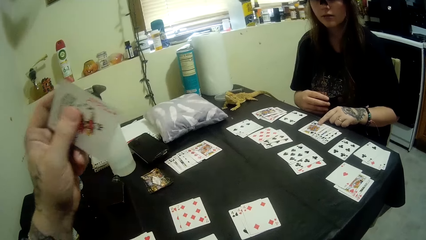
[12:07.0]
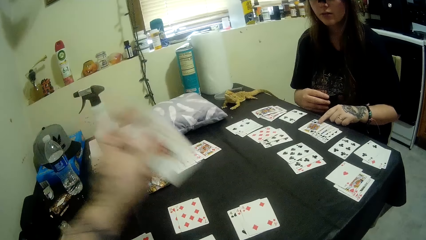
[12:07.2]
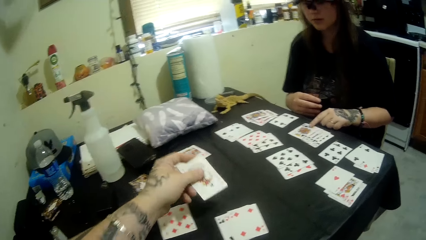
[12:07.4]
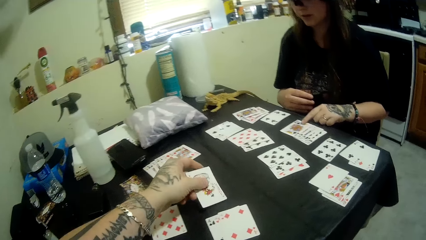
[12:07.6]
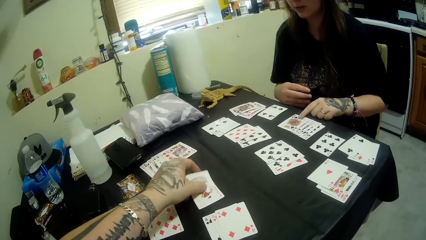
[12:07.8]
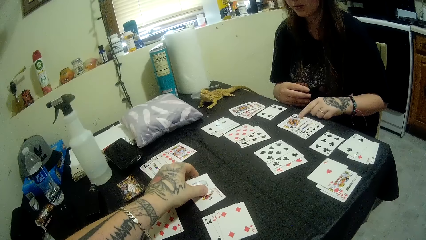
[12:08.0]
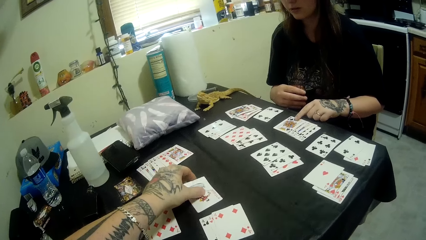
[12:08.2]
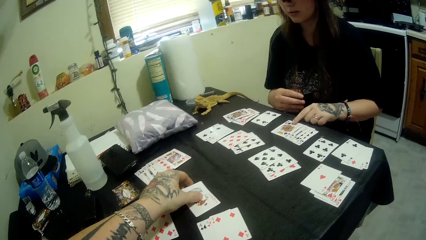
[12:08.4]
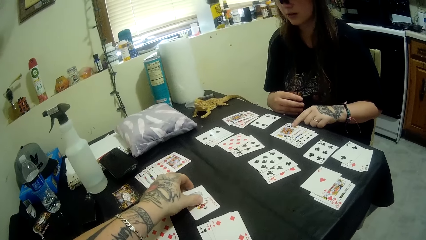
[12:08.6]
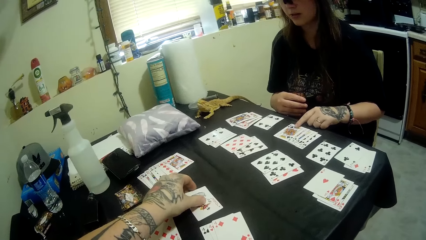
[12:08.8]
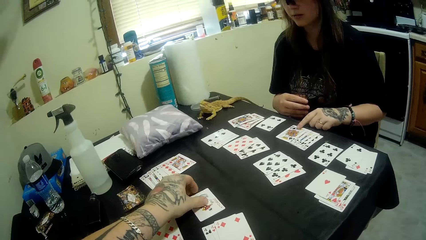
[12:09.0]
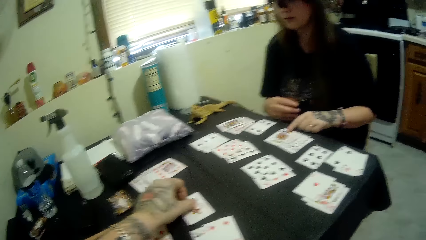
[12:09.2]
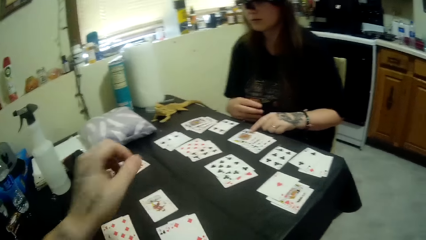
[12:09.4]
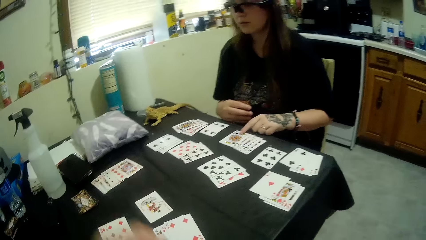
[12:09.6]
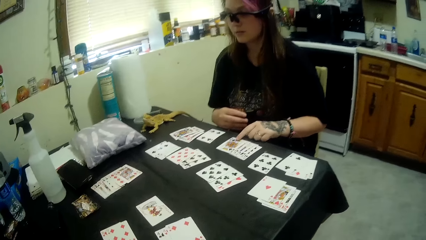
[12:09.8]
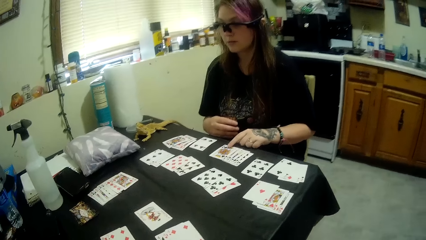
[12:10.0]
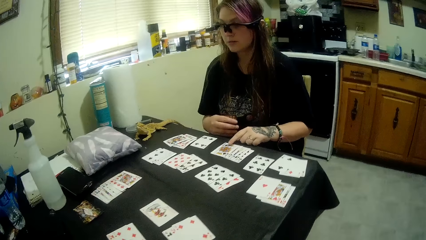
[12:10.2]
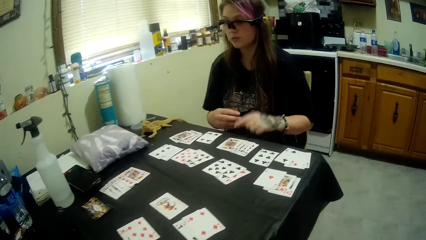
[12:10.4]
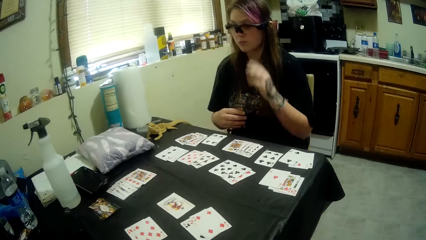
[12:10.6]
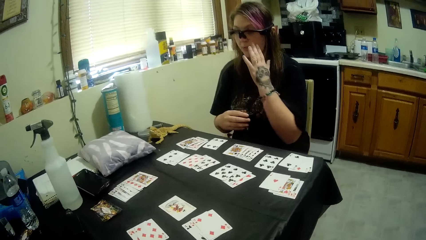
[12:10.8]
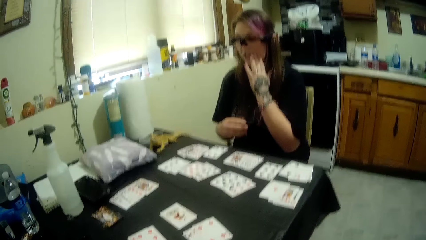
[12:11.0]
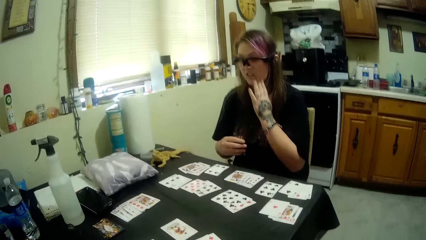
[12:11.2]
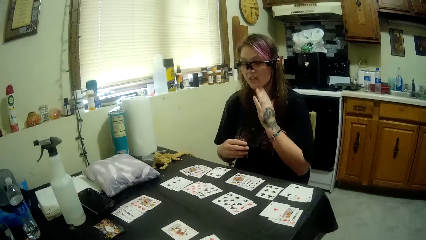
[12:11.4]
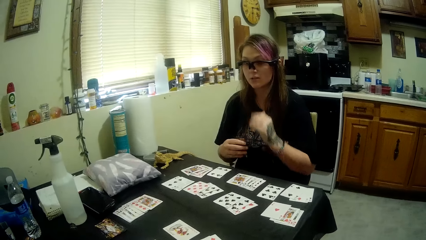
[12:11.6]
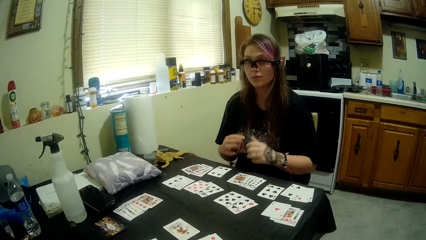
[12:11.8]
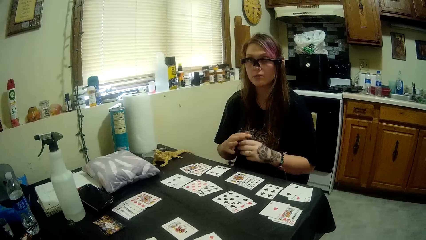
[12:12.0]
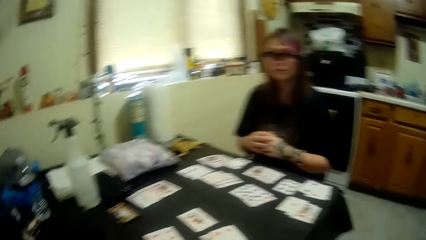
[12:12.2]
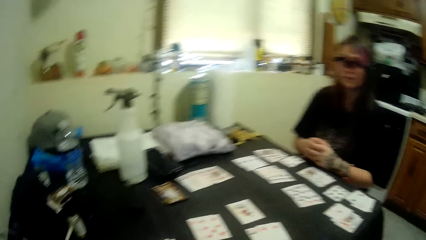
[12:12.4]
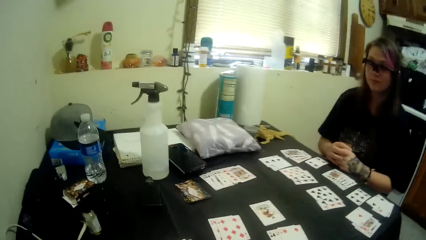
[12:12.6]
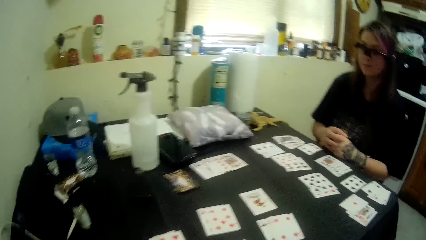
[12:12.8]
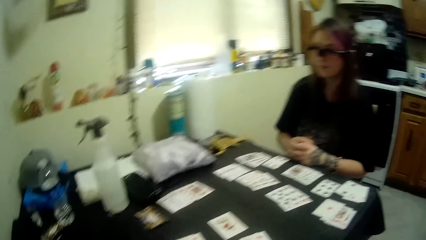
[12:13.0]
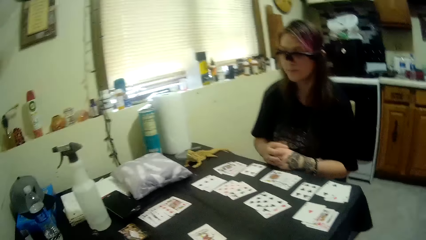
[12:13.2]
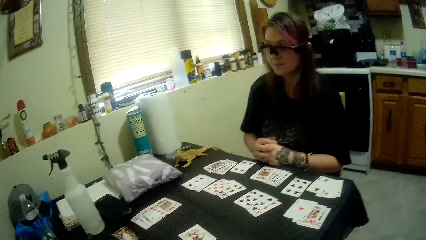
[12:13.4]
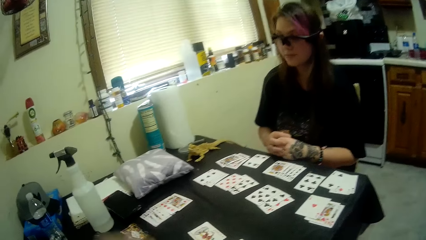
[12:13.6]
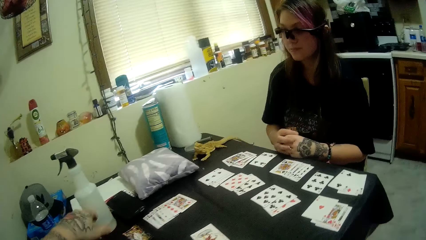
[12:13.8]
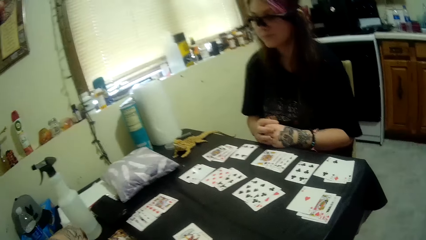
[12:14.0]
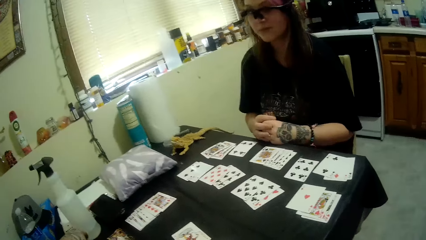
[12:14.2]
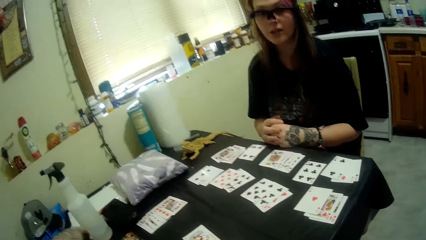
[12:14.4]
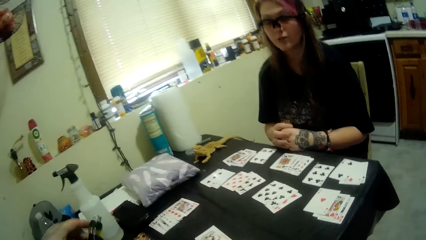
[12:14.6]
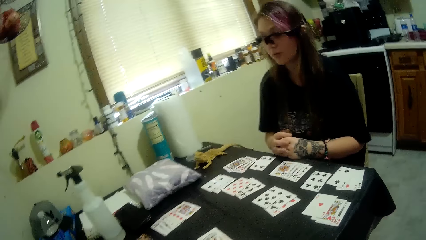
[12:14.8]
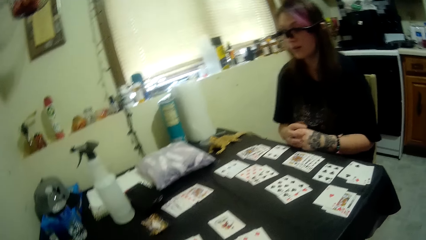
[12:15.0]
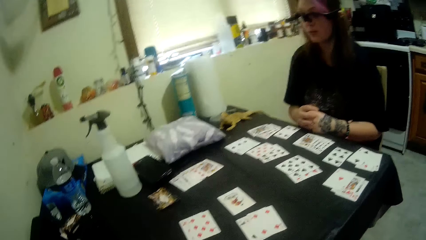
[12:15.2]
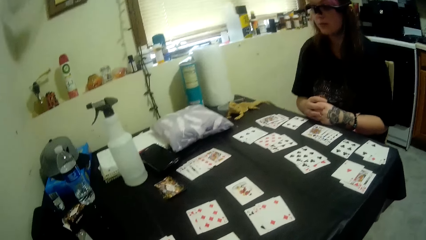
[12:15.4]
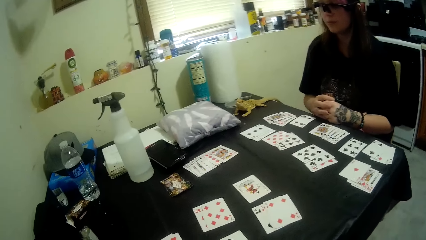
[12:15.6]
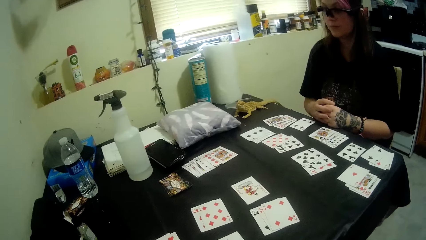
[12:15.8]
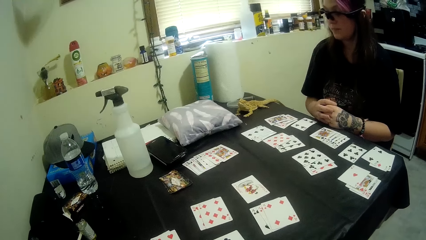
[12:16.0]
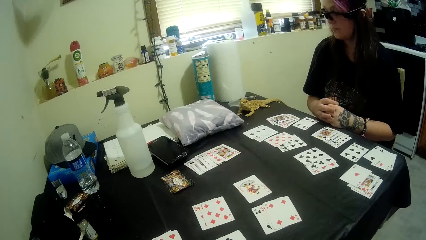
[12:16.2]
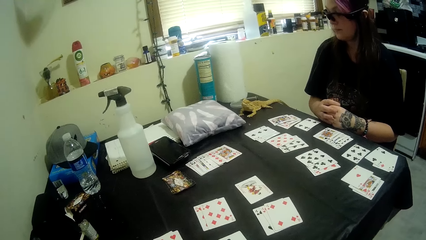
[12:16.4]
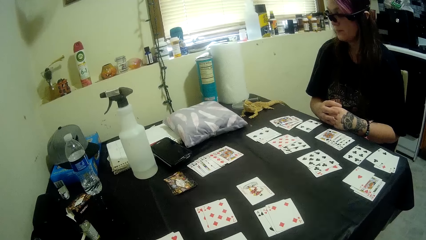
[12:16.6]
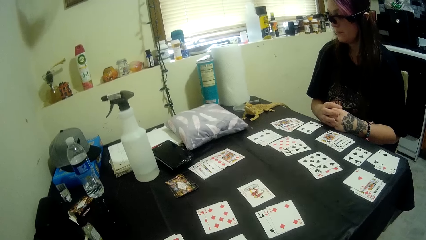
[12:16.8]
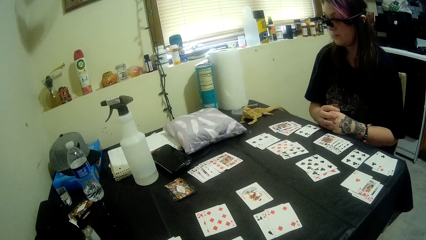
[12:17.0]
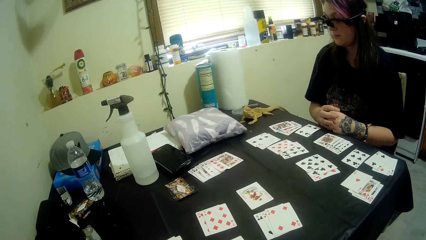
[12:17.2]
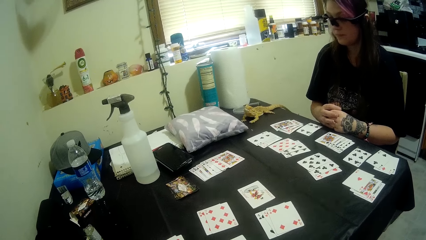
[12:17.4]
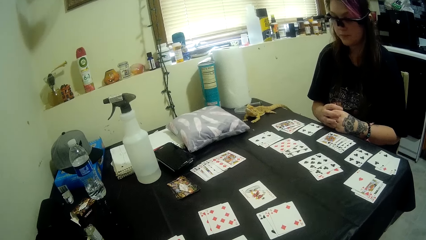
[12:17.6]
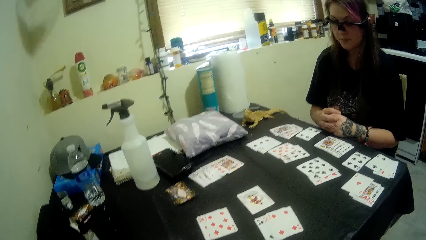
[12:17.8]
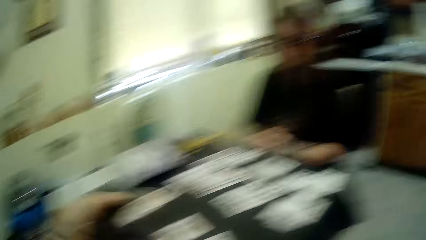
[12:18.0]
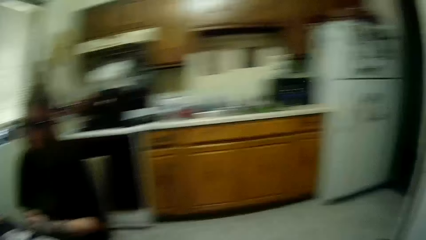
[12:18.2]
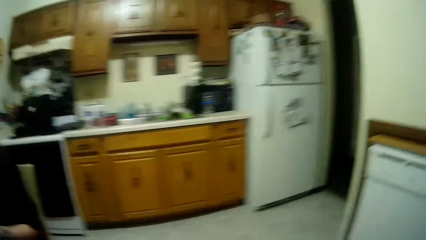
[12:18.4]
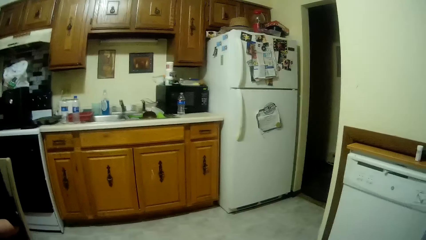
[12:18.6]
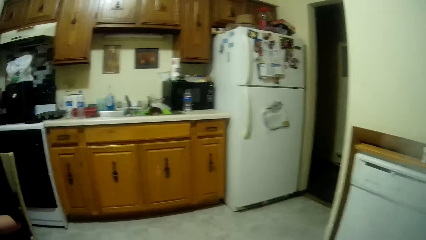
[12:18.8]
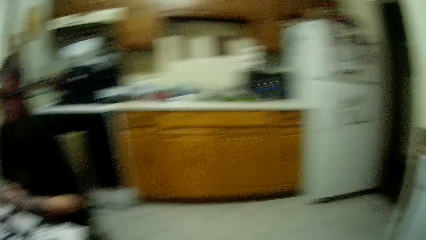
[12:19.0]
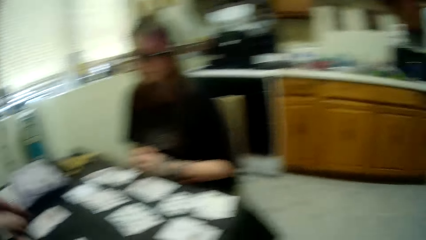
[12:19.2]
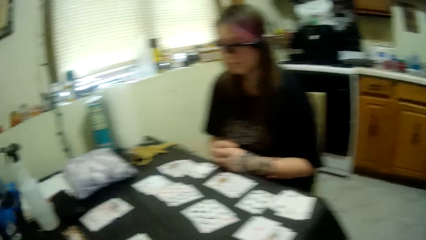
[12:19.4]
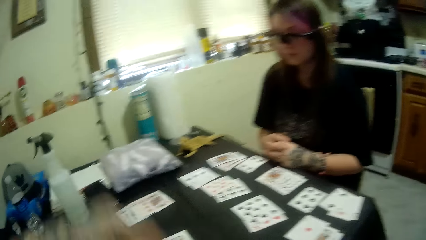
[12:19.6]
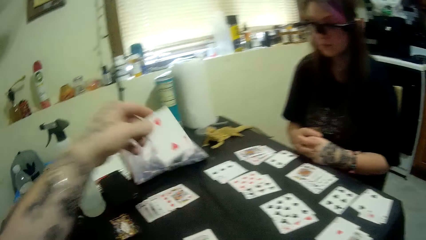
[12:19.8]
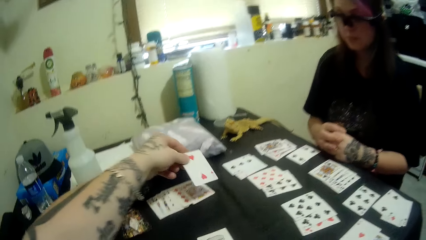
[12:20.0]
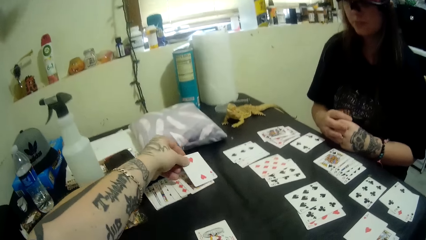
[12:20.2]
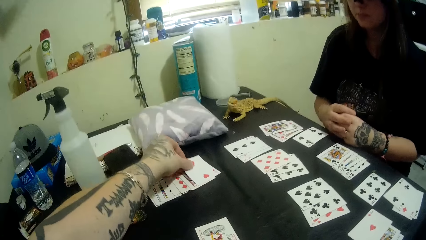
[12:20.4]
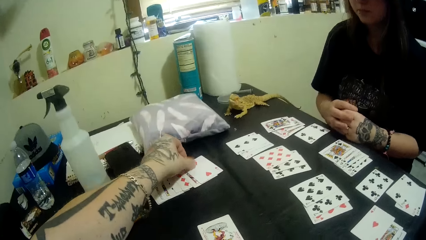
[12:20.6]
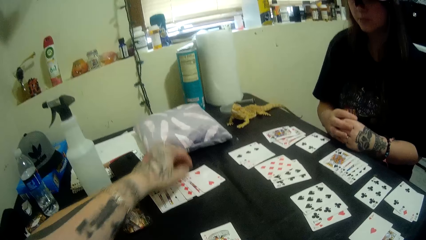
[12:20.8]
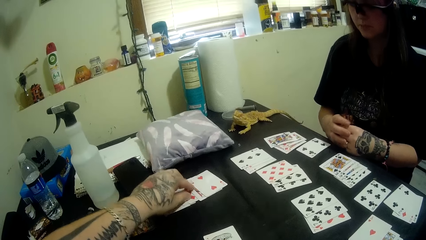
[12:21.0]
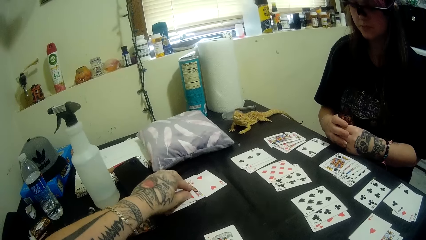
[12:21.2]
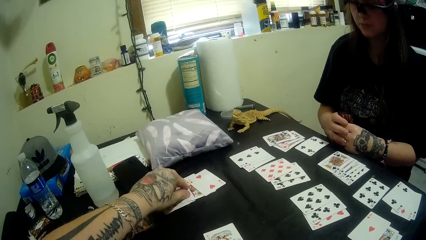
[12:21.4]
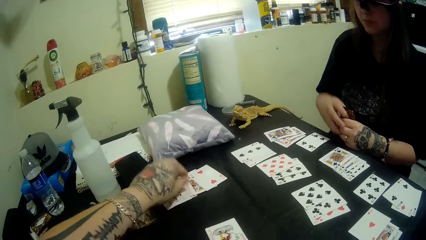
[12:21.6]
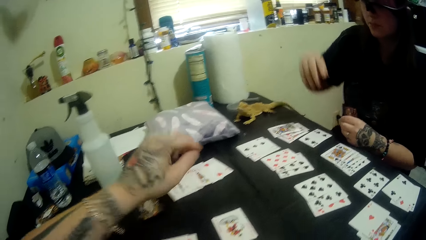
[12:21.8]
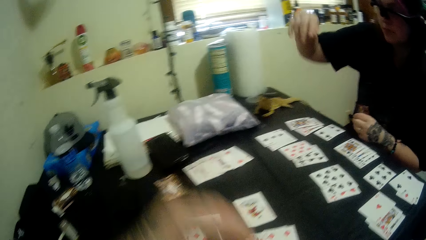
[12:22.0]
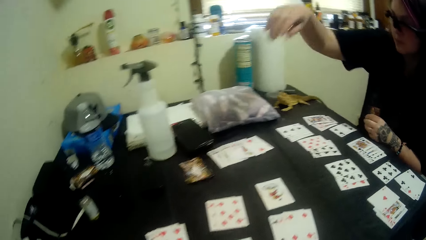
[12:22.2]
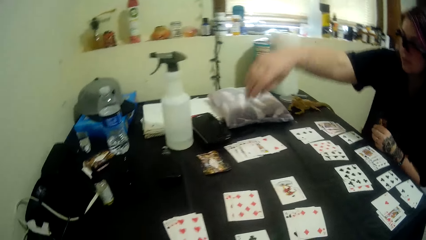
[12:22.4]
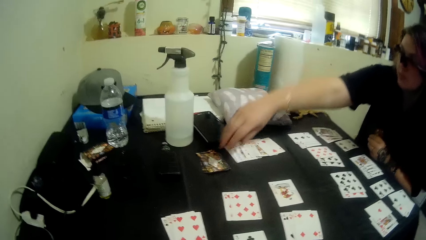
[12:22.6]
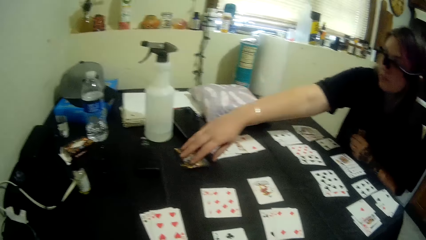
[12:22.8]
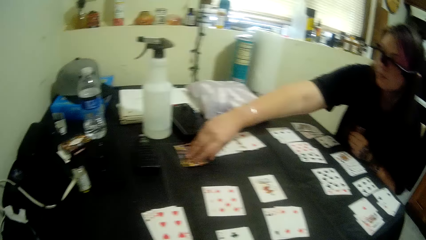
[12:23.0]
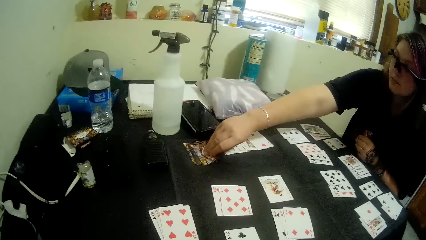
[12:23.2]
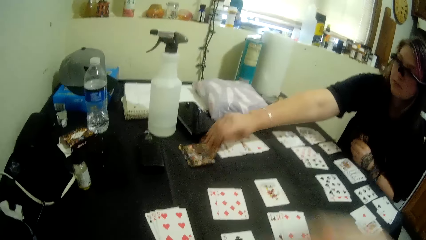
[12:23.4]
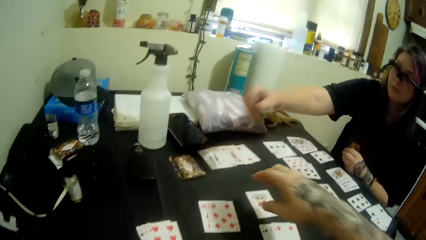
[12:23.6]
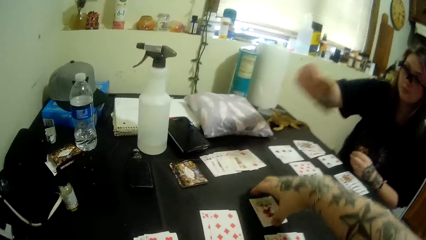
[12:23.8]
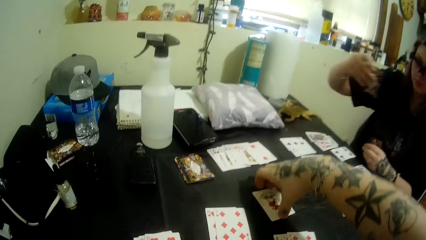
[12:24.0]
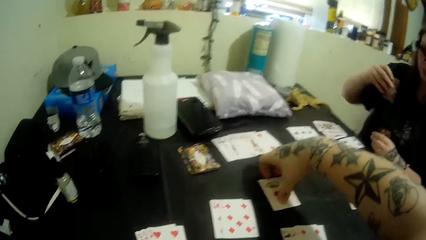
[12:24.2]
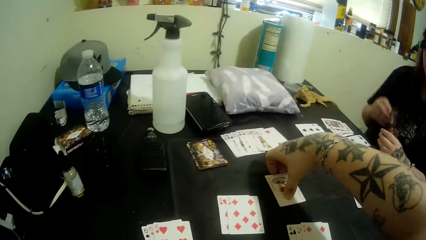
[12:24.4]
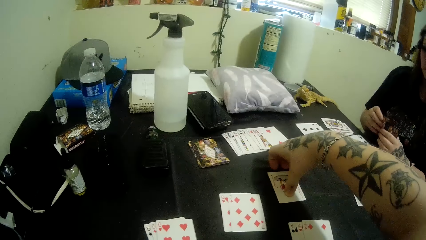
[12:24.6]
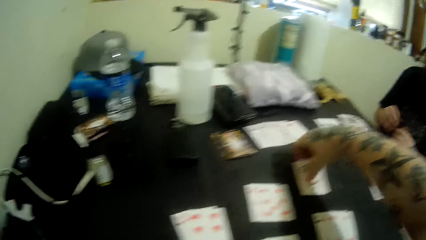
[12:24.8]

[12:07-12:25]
The camera wearer raises a card. They put a playing card on the table. A man touches her face. The camera wearer looks around the house. They put a playing card on the table. The man takes a playing card from the table.
